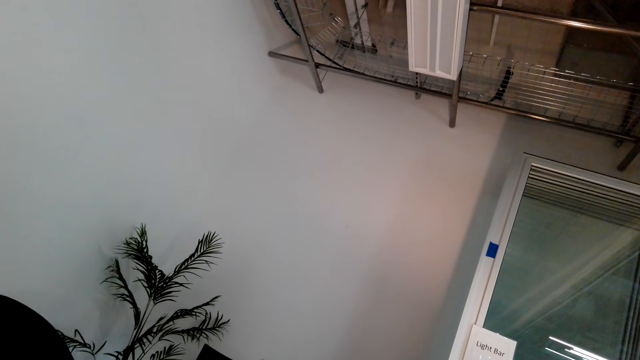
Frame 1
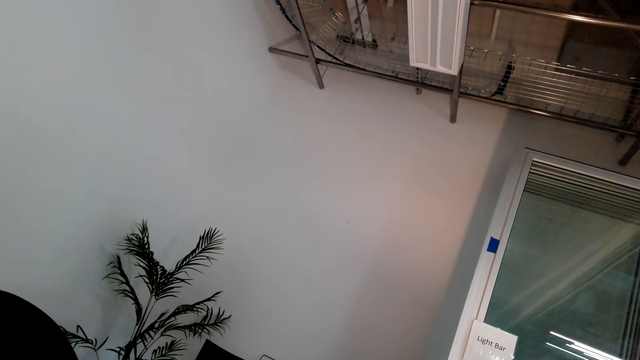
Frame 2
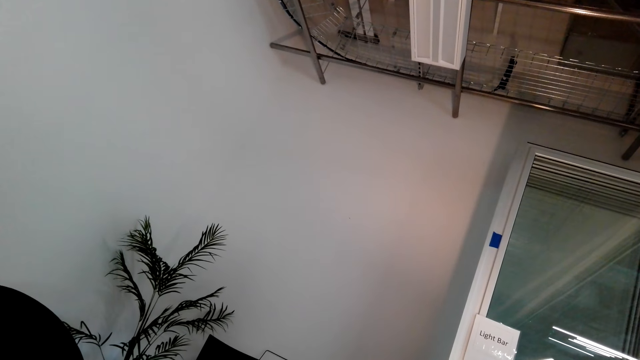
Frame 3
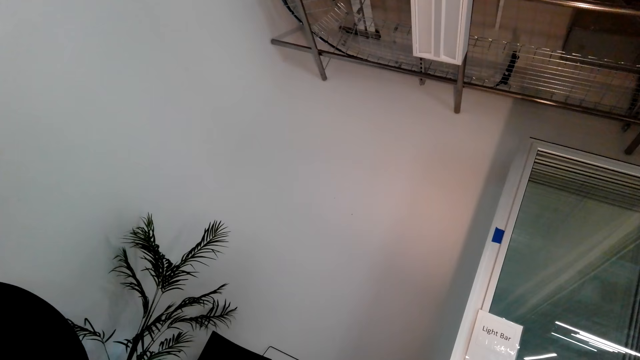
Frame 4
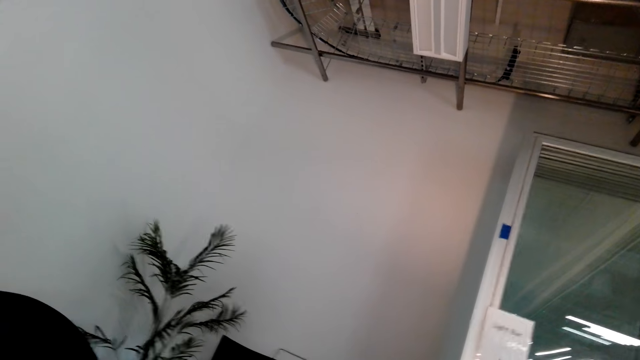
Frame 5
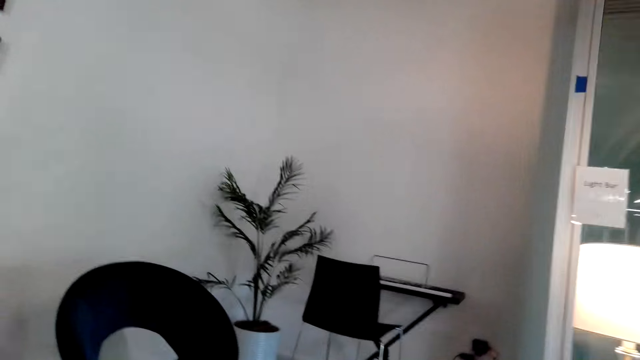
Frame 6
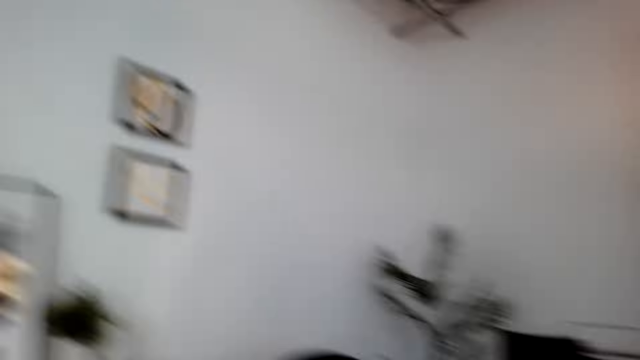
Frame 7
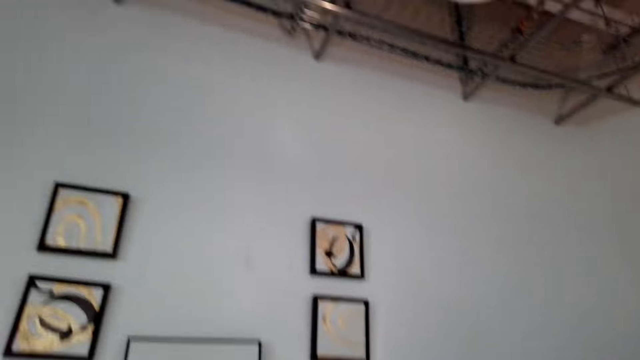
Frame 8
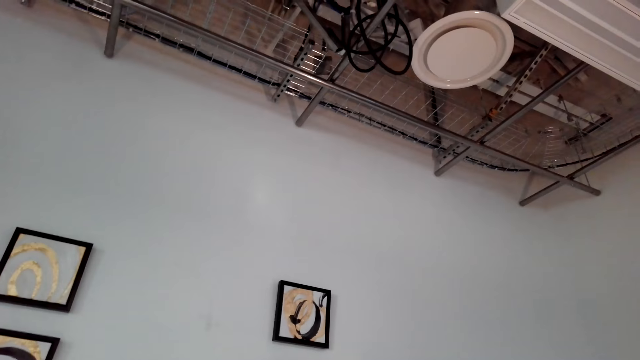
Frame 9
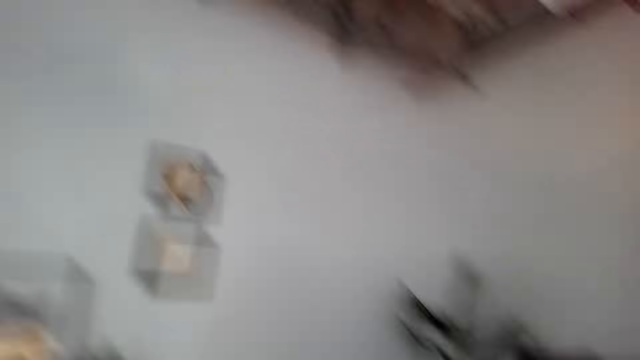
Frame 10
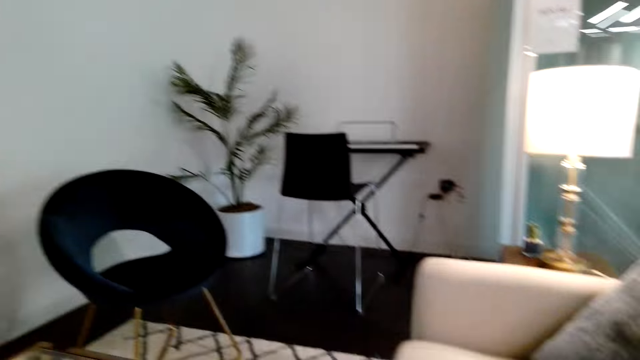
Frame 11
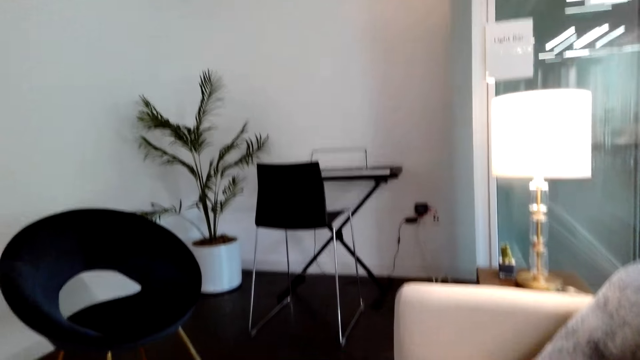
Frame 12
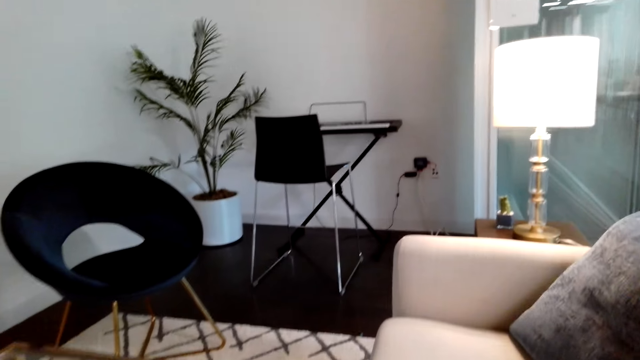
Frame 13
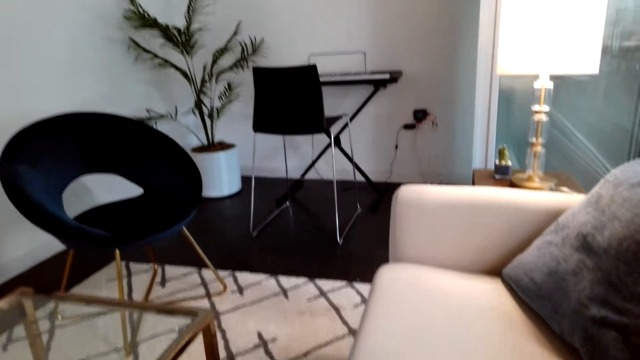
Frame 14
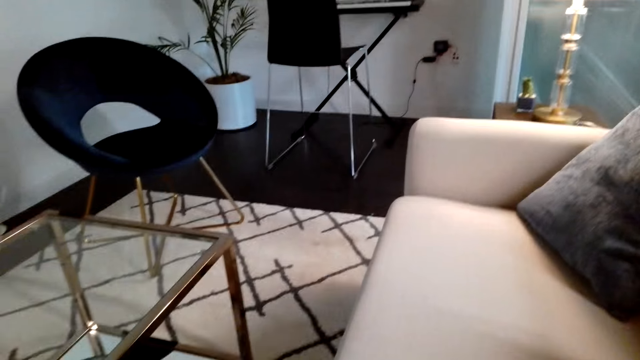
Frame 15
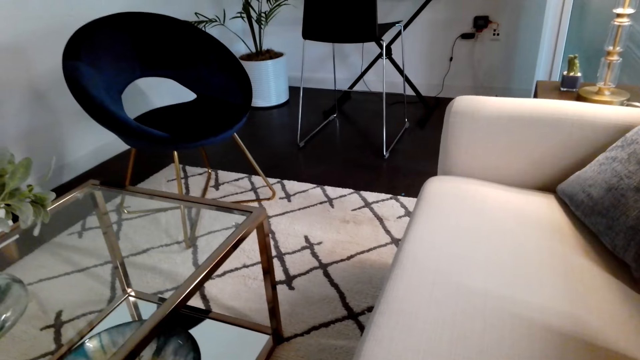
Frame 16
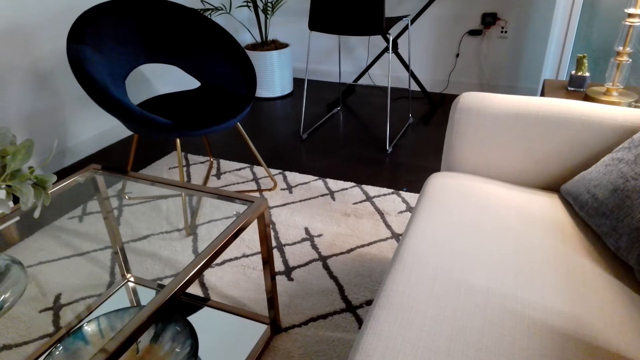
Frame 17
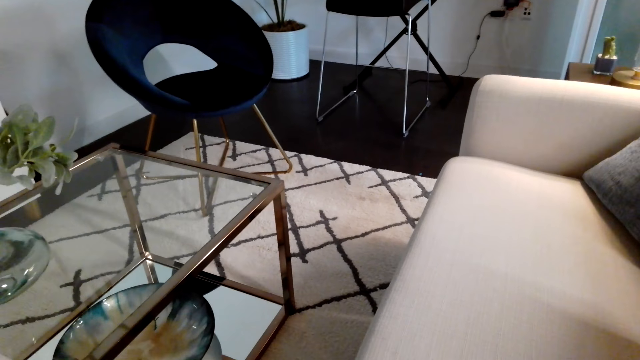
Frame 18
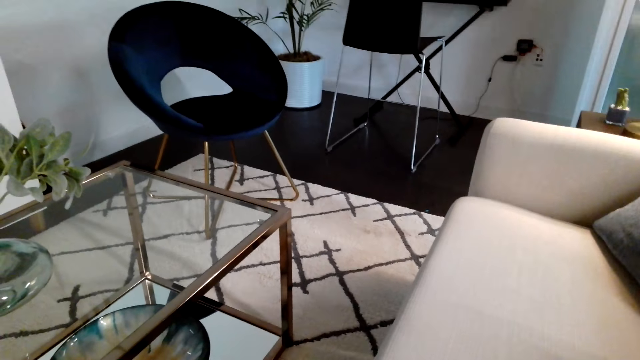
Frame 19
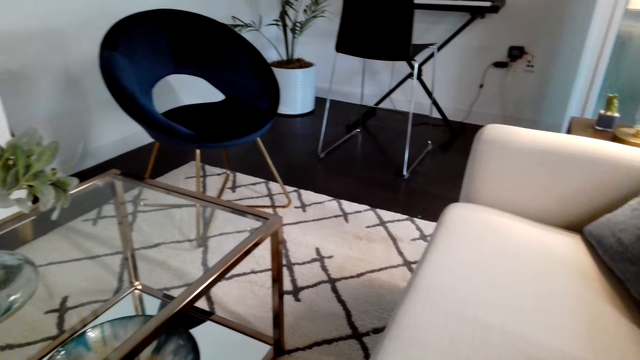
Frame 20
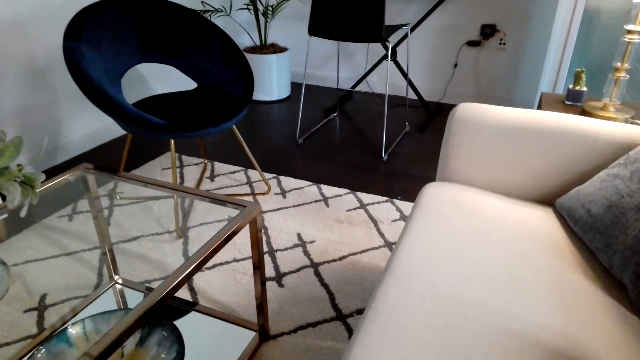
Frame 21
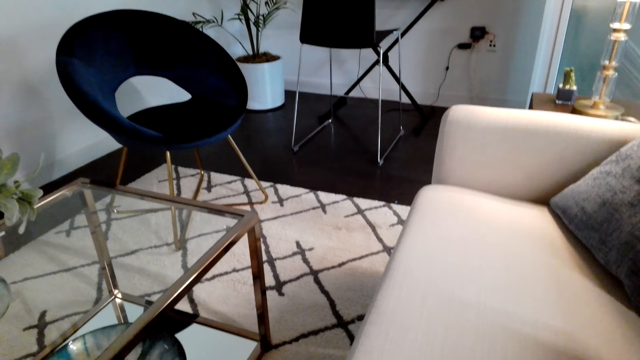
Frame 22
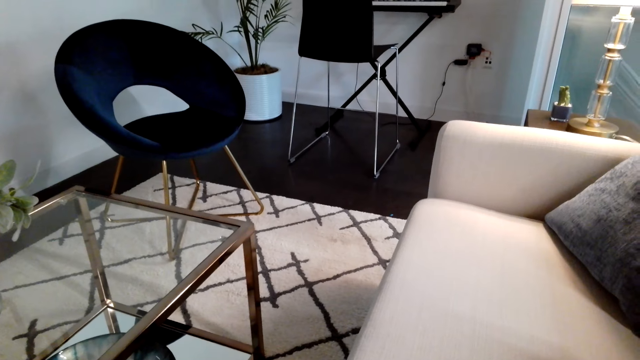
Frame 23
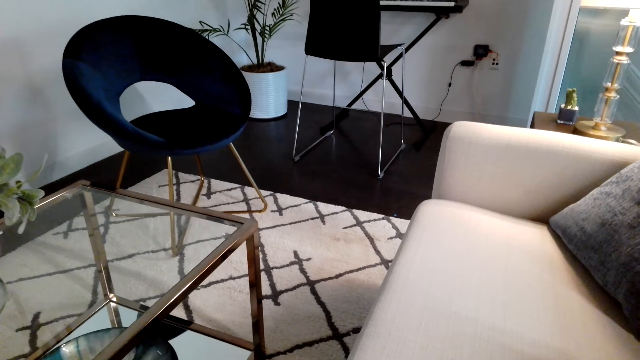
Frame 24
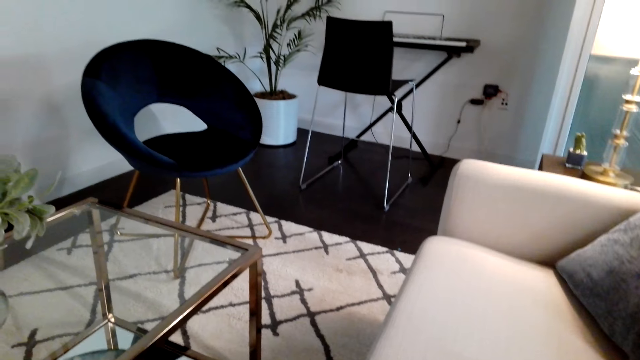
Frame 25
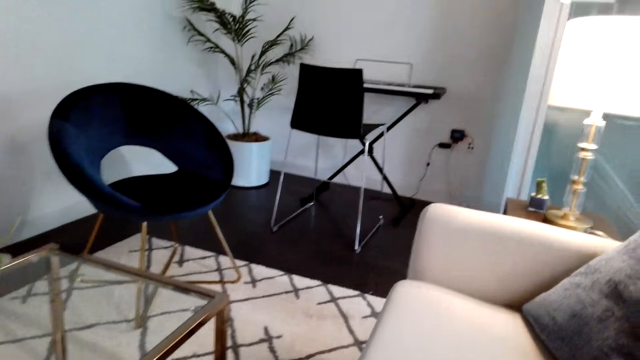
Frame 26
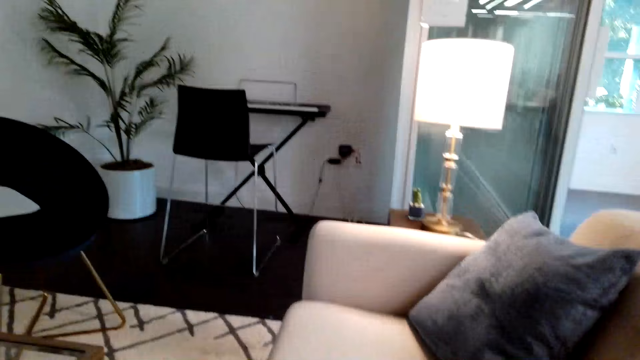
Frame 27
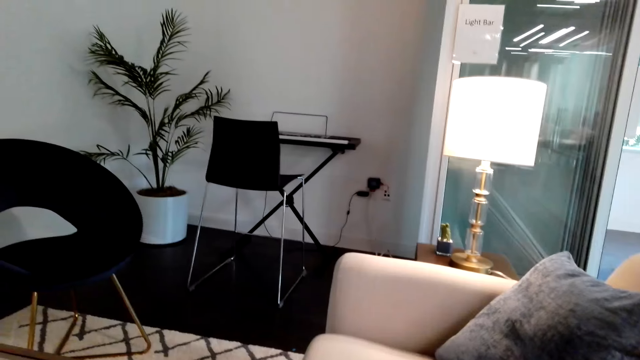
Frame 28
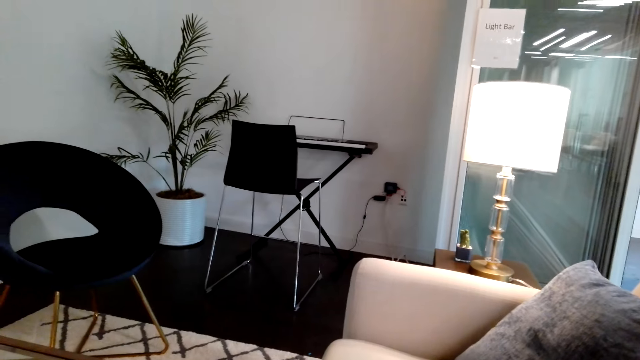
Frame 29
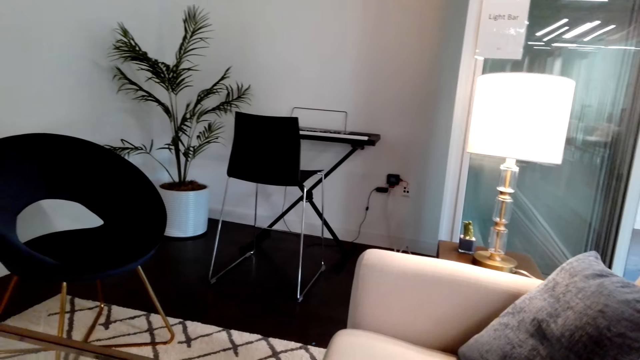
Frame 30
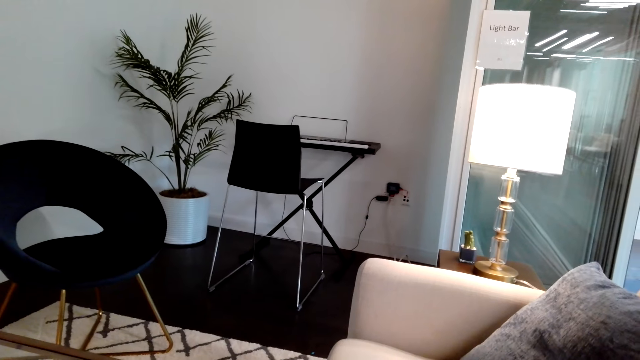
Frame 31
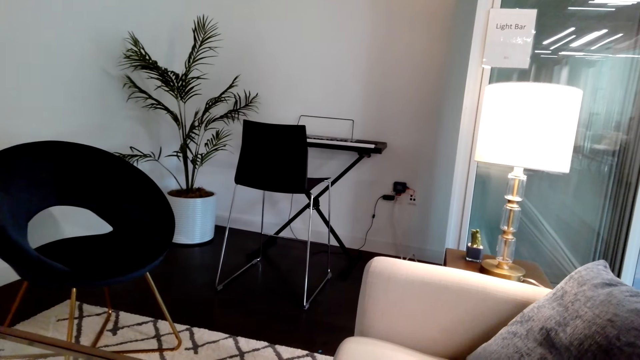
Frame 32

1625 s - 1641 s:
The camera wearer communicates on the phone. They communicate on the phone again.

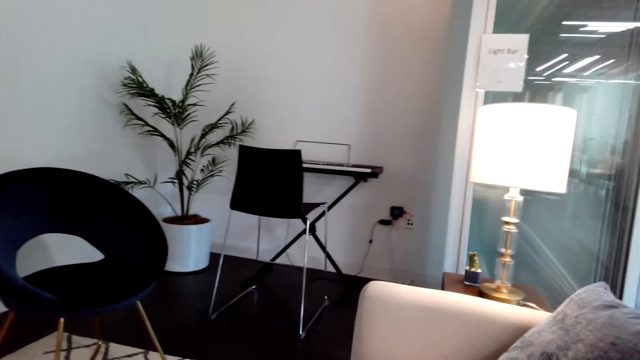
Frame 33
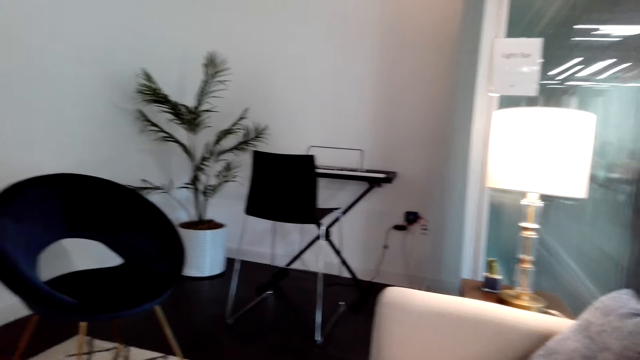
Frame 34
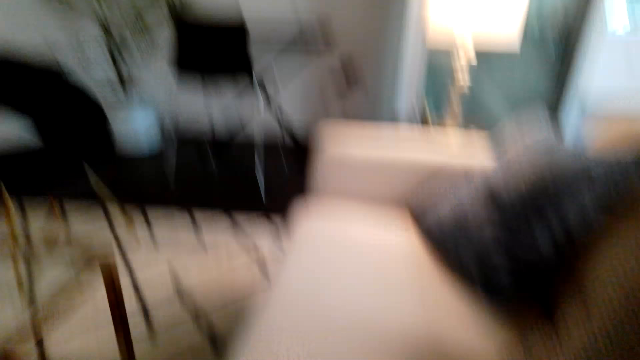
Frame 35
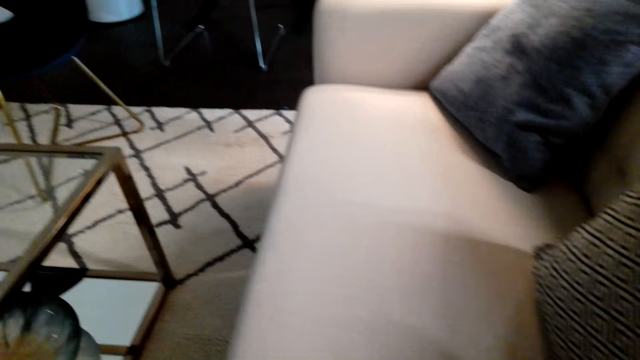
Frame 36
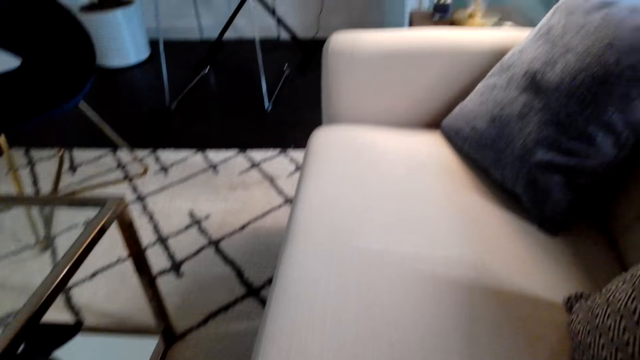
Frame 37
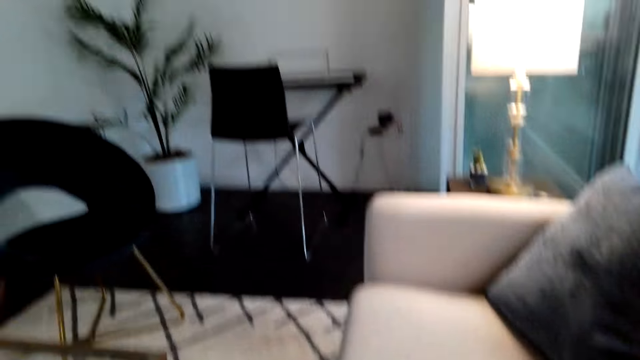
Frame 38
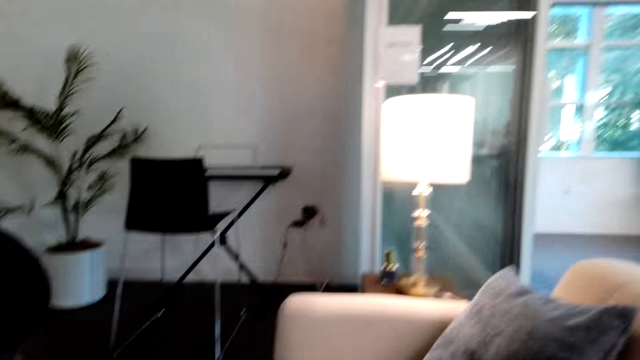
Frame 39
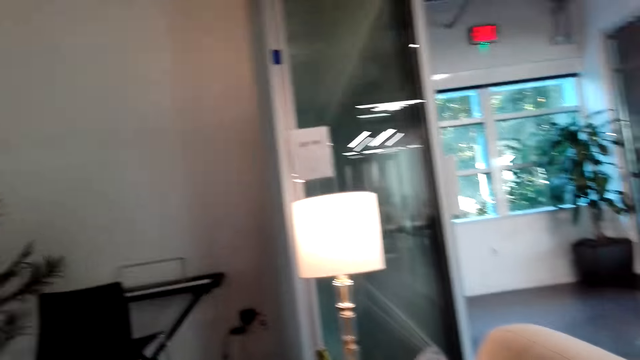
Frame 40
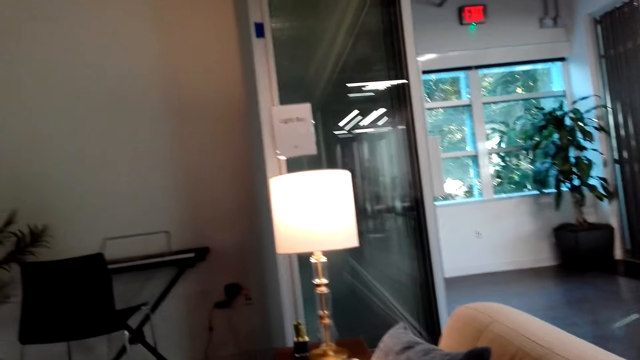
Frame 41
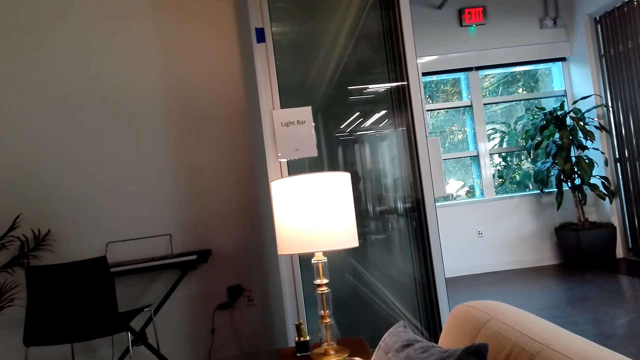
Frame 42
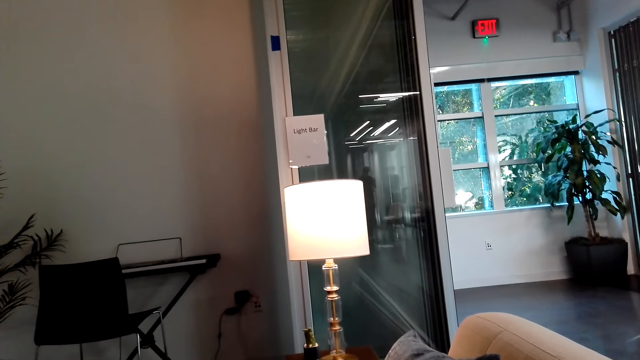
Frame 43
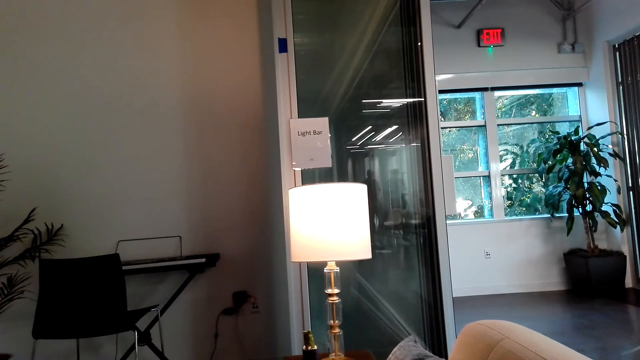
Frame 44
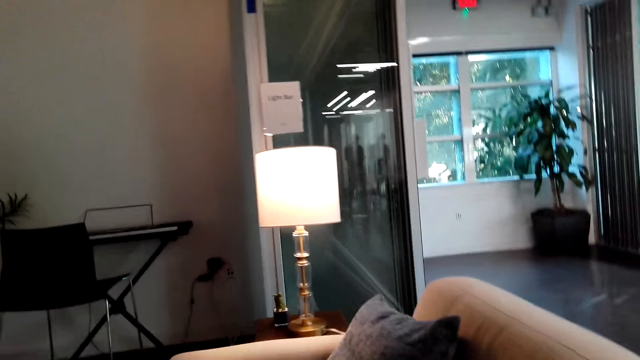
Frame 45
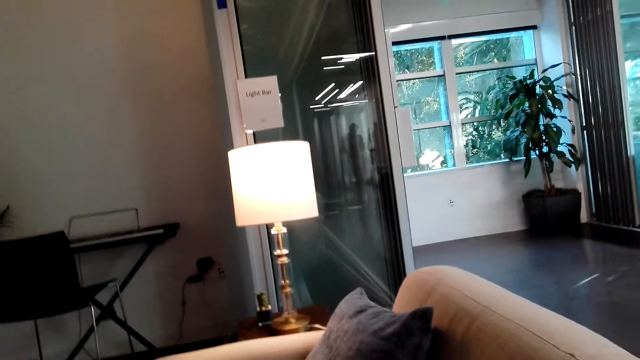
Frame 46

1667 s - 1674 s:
The camera wearer looks around the room.
